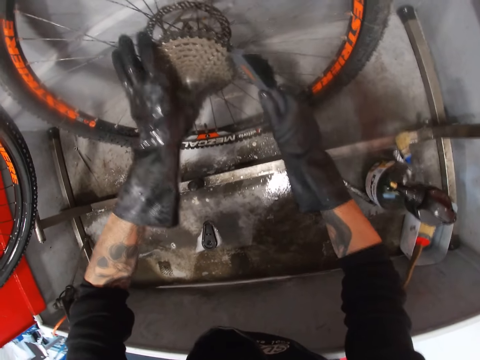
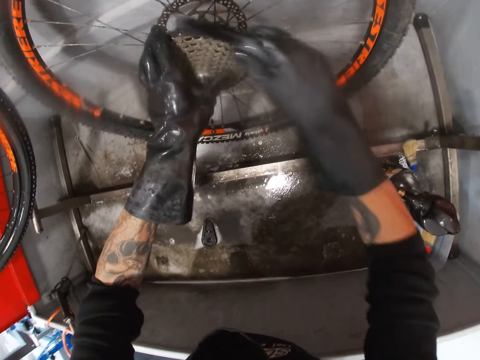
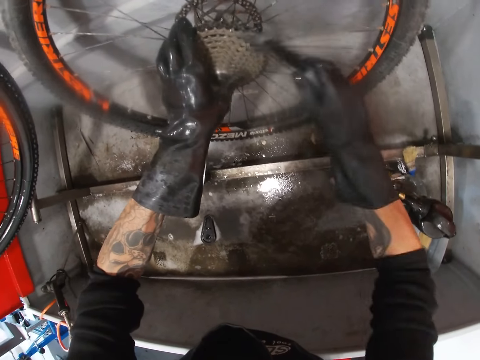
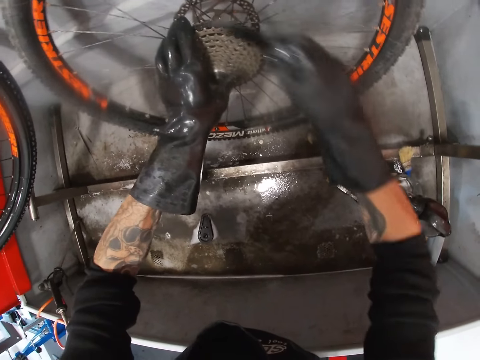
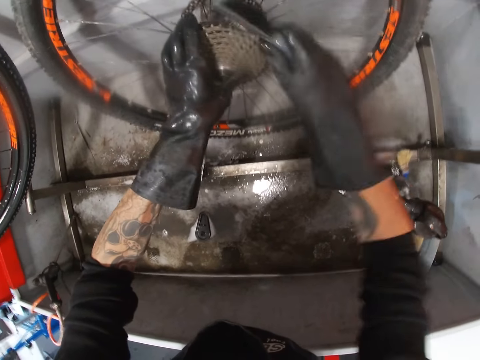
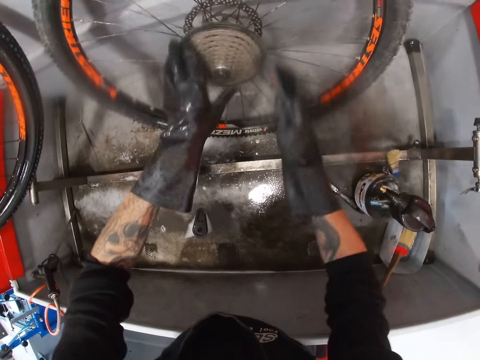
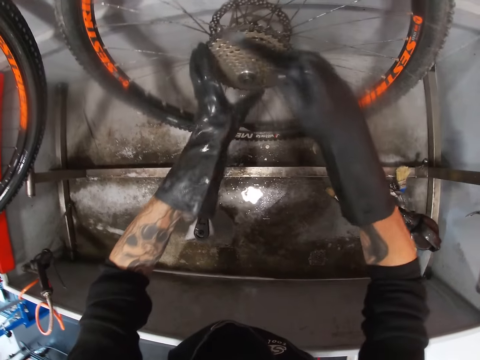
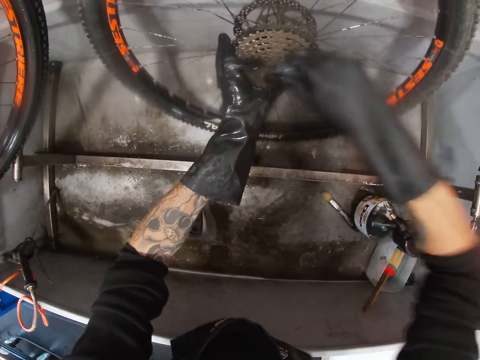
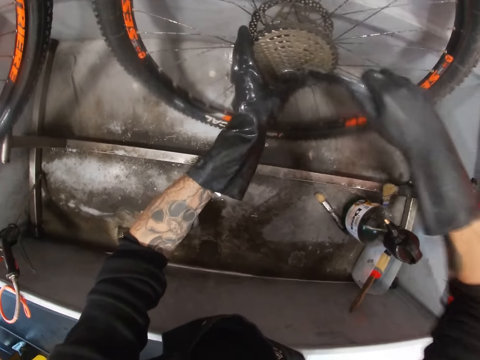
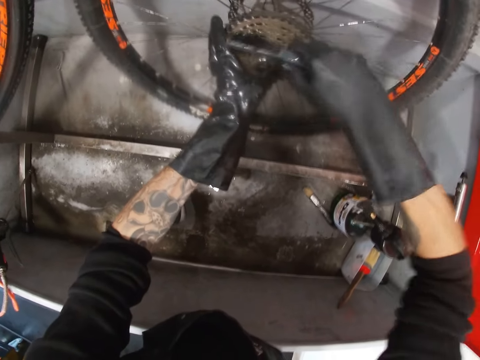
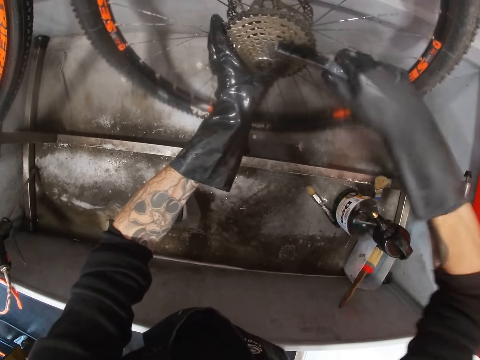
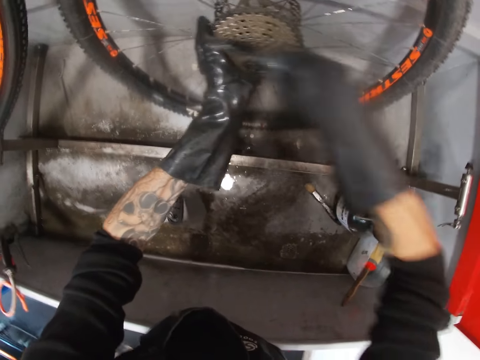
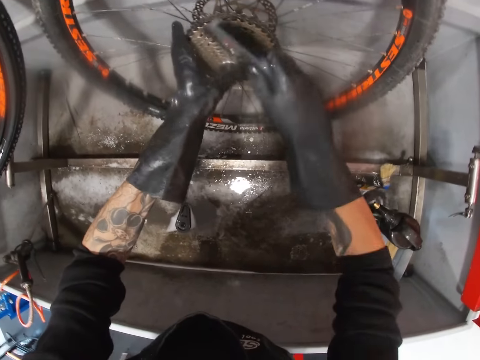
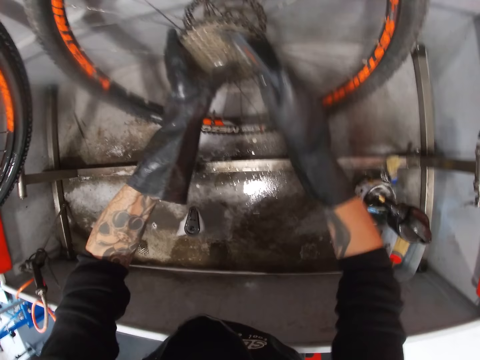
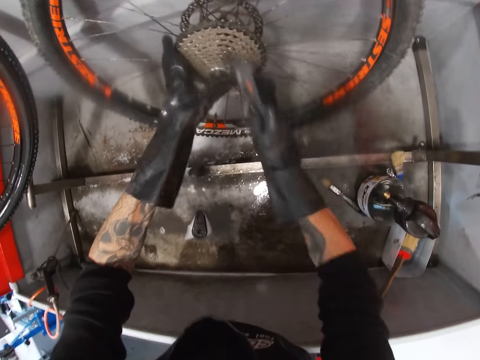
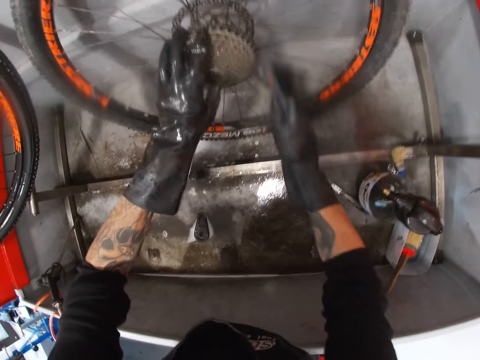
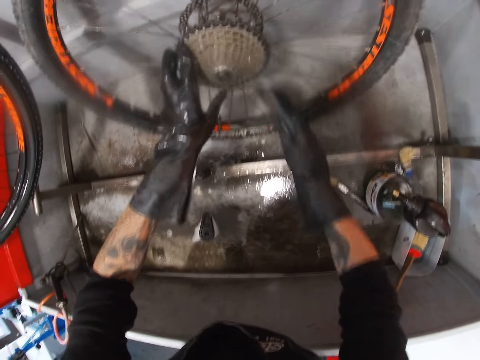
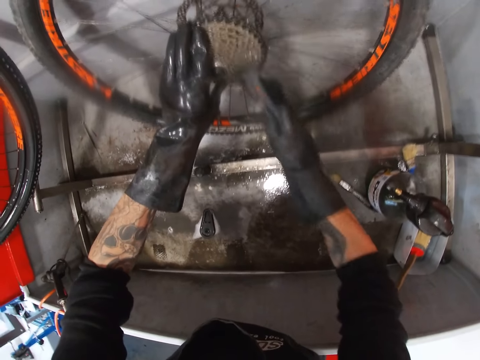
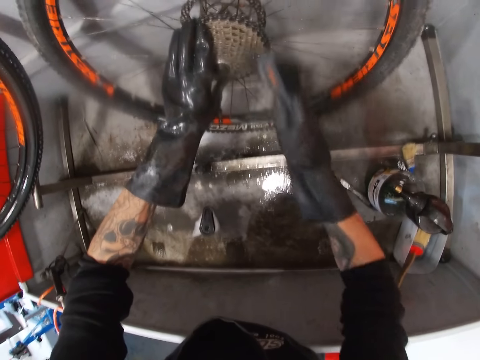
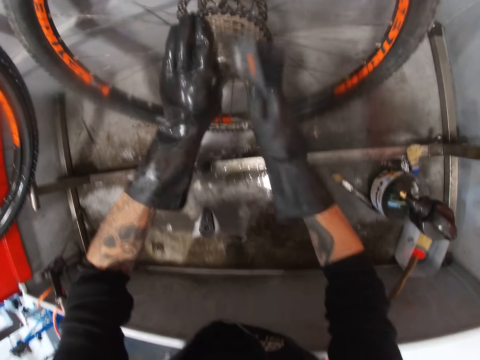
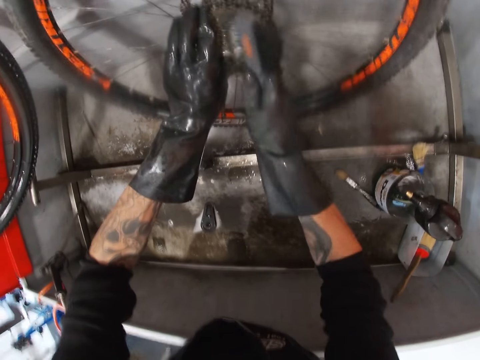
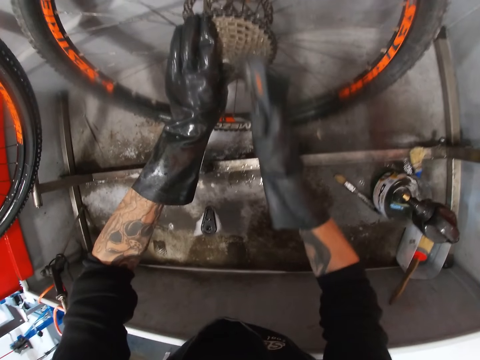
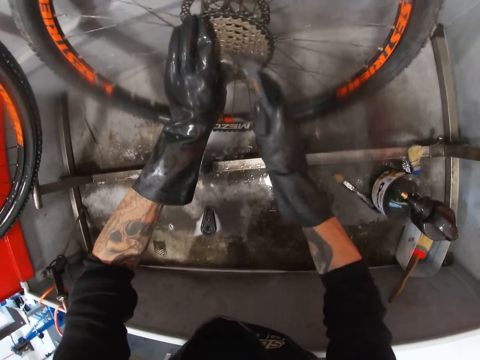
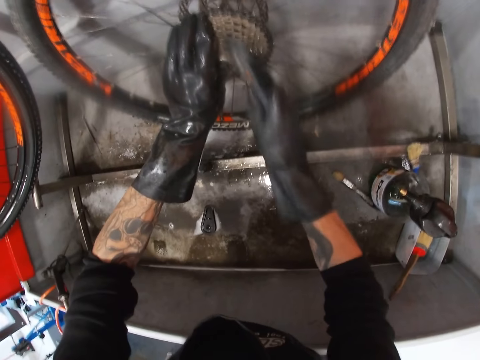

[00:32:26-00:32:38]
The camera wearer rotates the chain wheel. They clean the chain wheel. They rotate the chain wheel. They scrub the chain wheel.

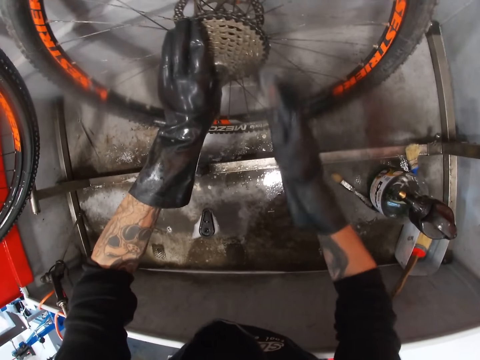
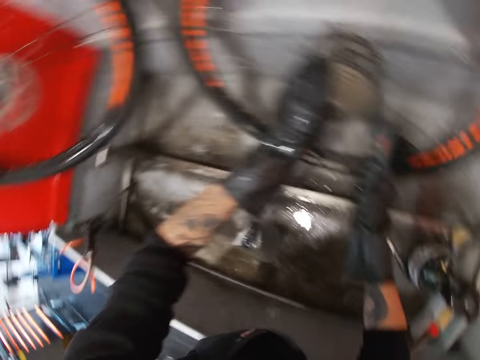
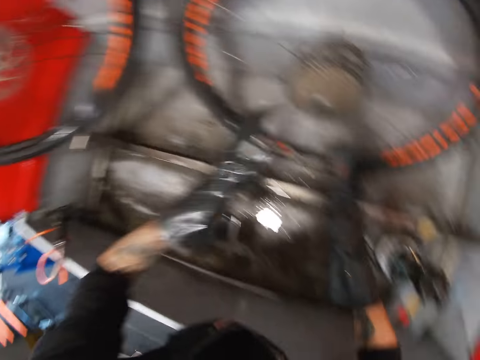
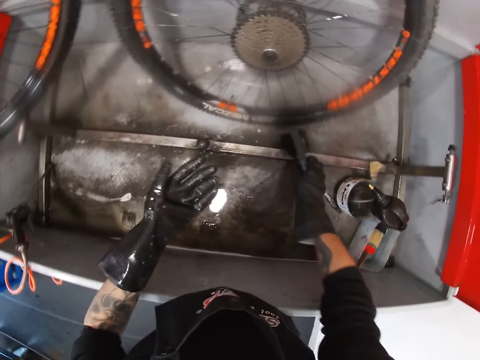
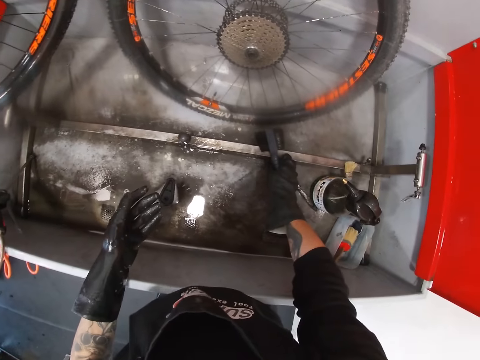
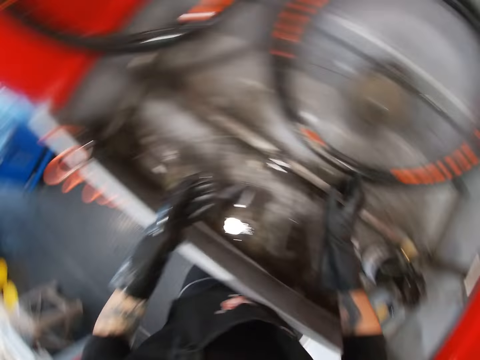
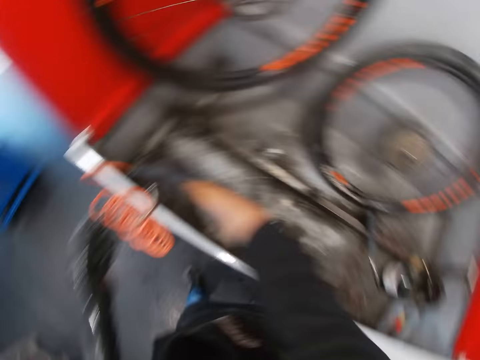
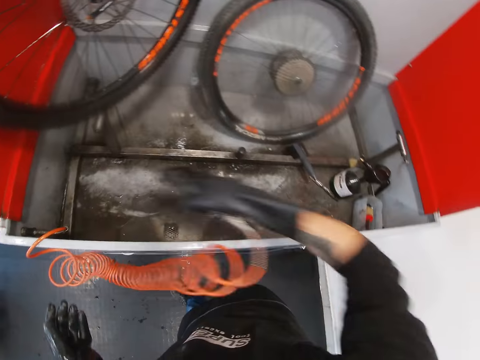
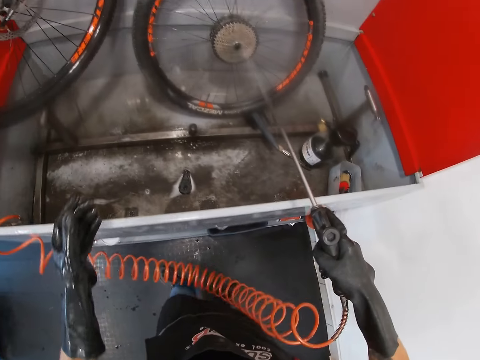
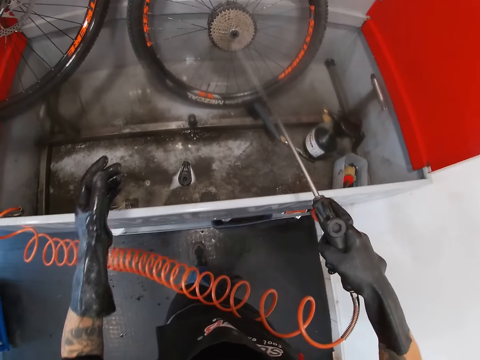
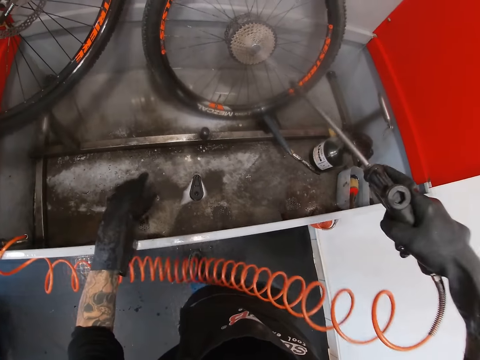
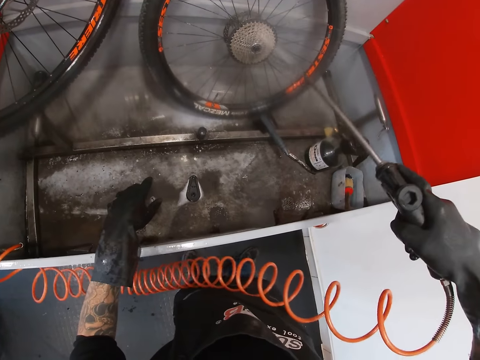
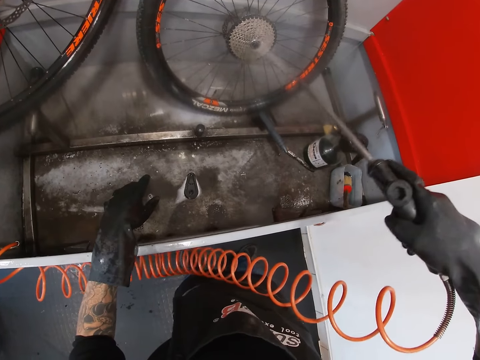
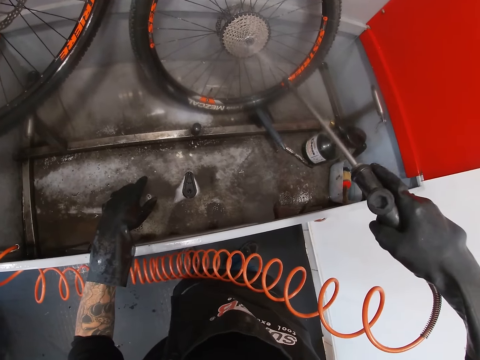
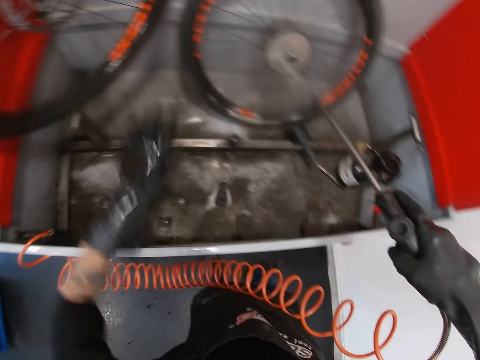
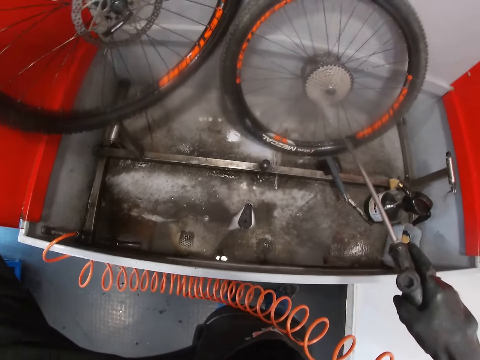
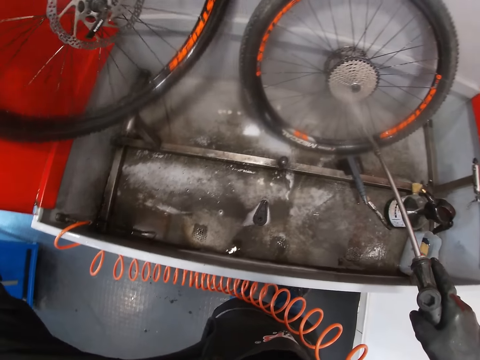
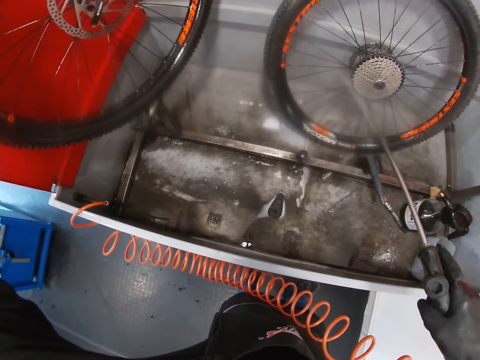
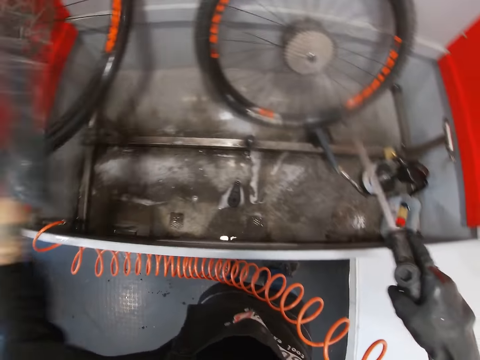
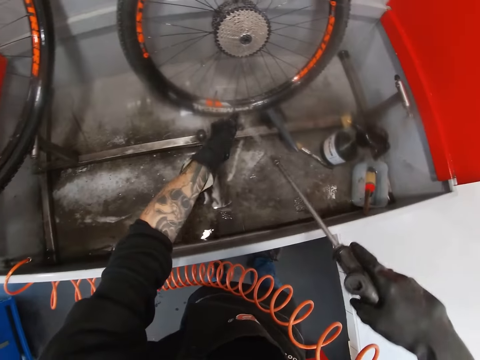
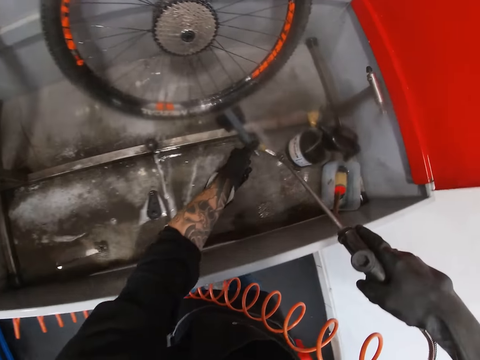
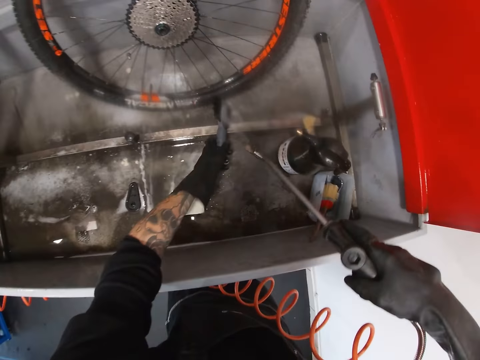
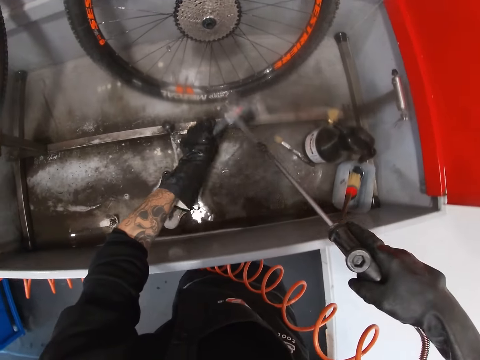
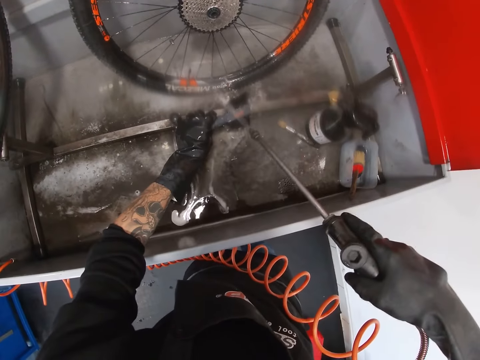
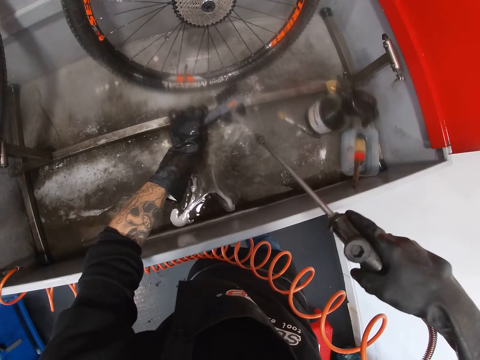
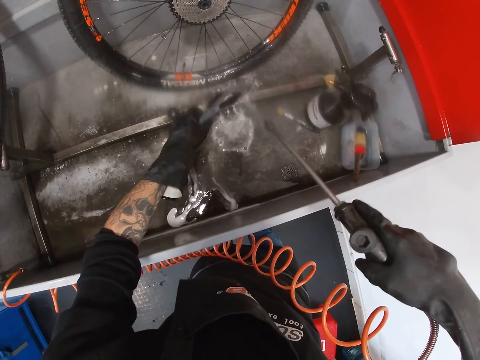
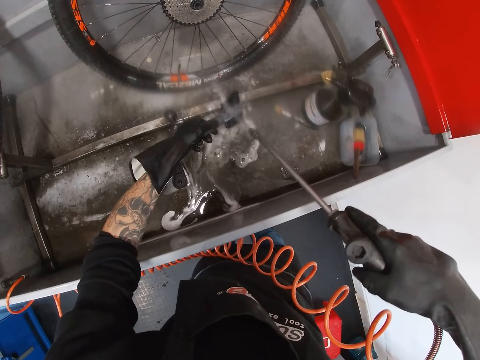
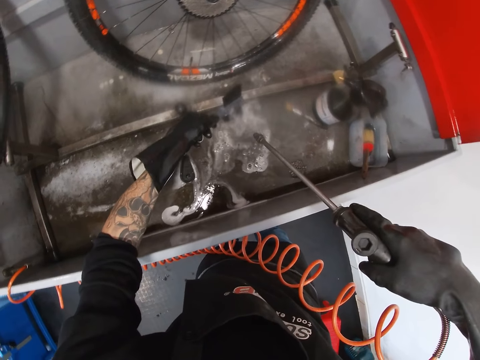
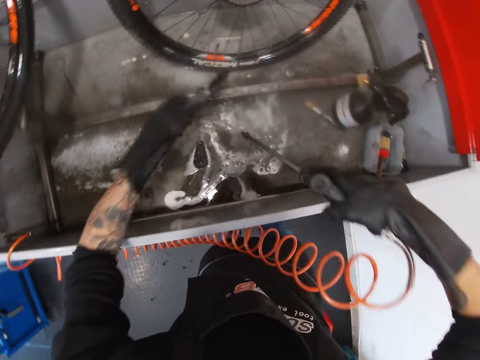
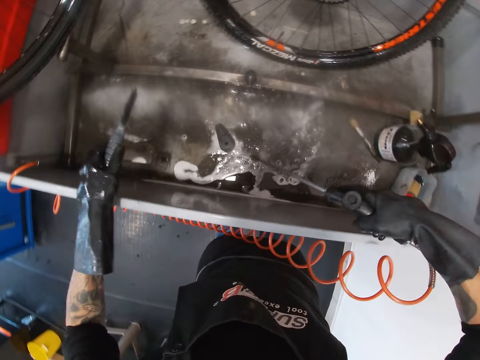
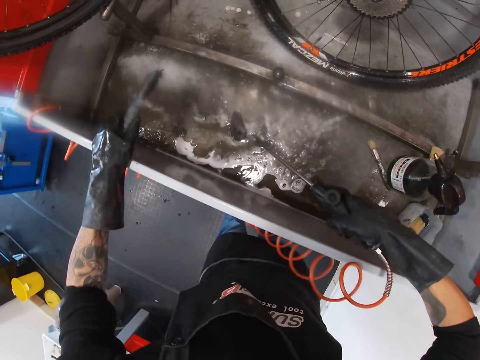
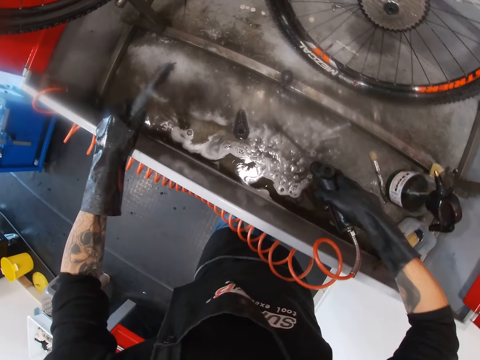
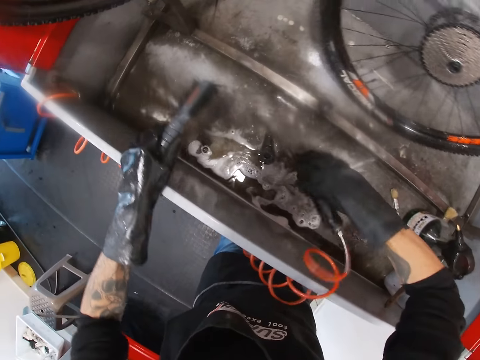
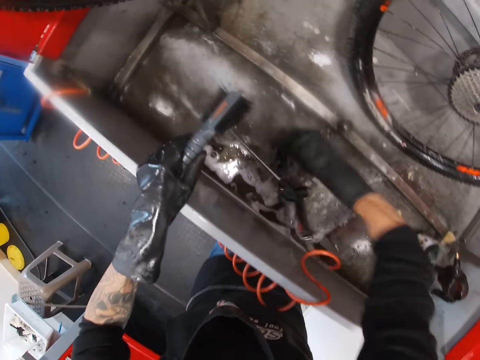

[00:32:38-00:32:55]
The camera wearer holds a chain brush. He drops the brush on the floor of the workstation with his right hand. He grabs a sprayer from the workstation with his right hand. He sprays water on the cogset with the sprayer in his right hand. He cleans the chain wheel. He adjusts a bicycle tire on the workstation with his left hand. He holds the wheel. He cleans the chain wheel. He picks up the brush from the floor of the workstation with his left hand. He sprays water on the brush with the sprayer in his right hand. He cleans the chain brush. He sprays water on the floor of the workstation with the sprayer in his right hand. He cleans the floor. He drops the sprayer on the floor of the workstation with his right hand.
